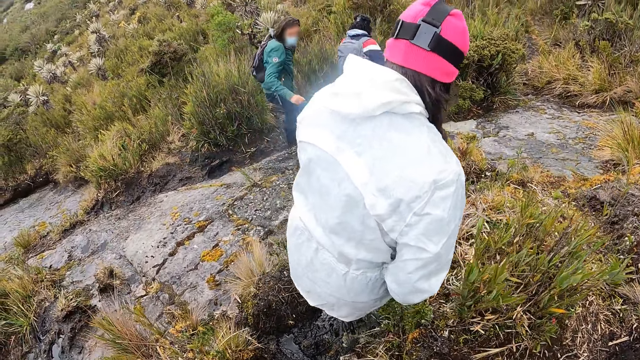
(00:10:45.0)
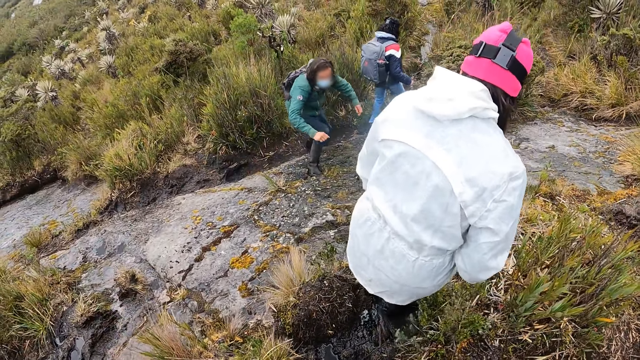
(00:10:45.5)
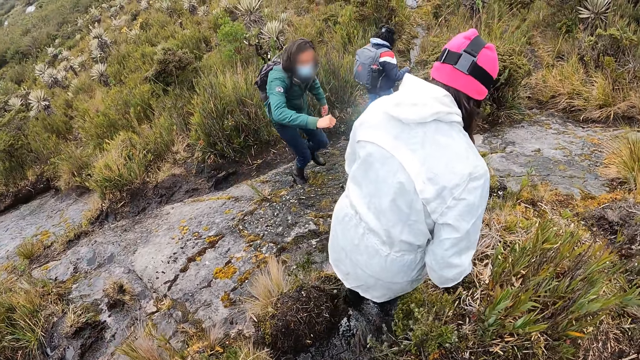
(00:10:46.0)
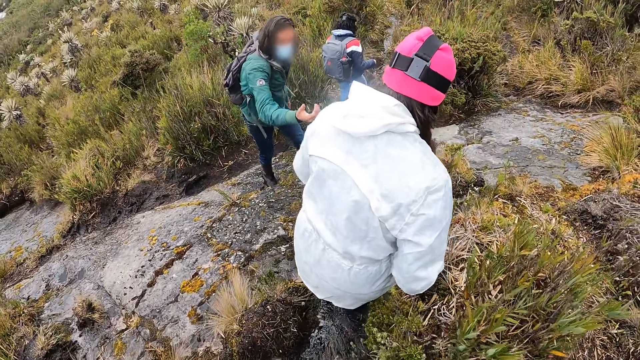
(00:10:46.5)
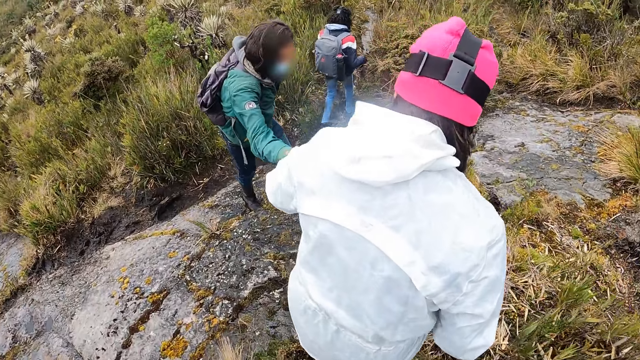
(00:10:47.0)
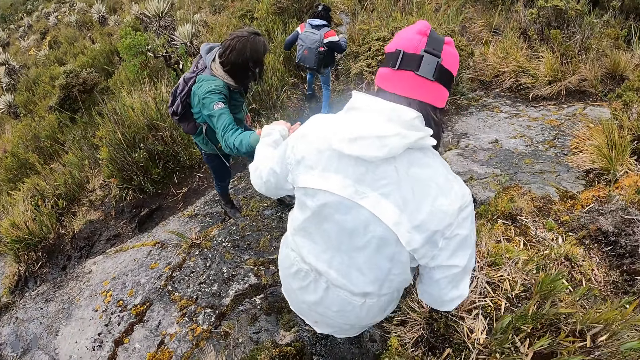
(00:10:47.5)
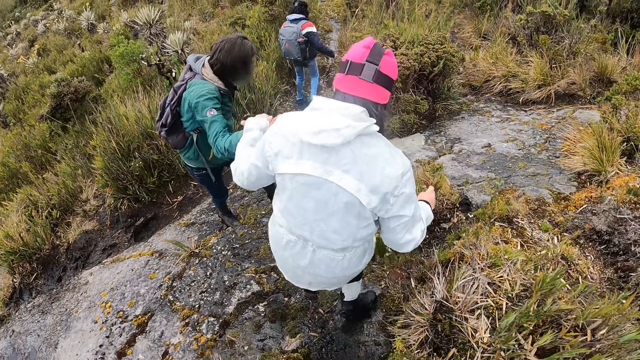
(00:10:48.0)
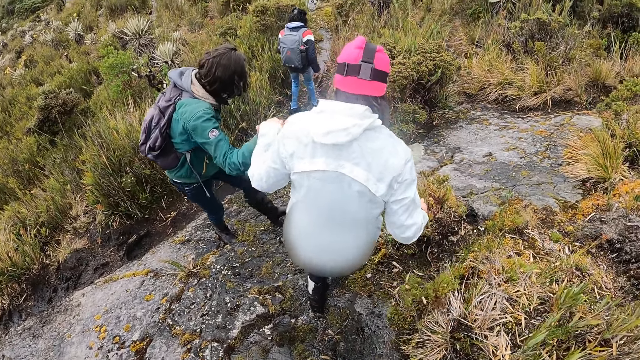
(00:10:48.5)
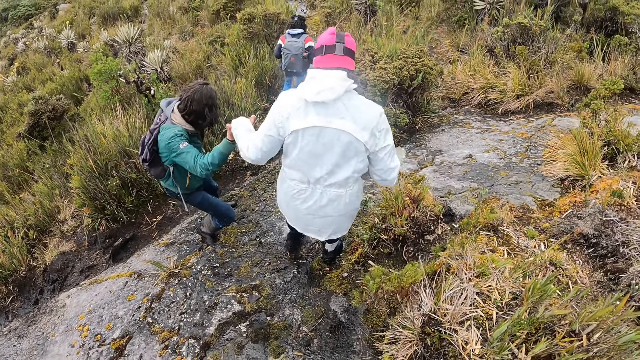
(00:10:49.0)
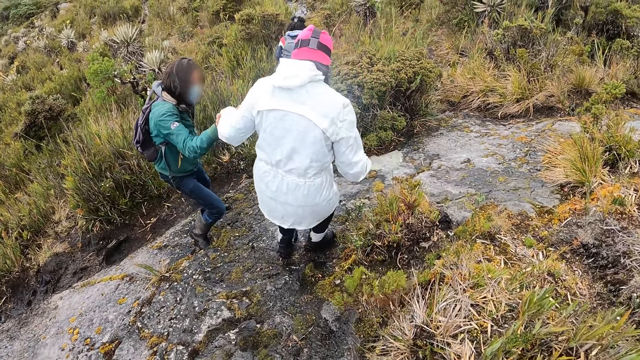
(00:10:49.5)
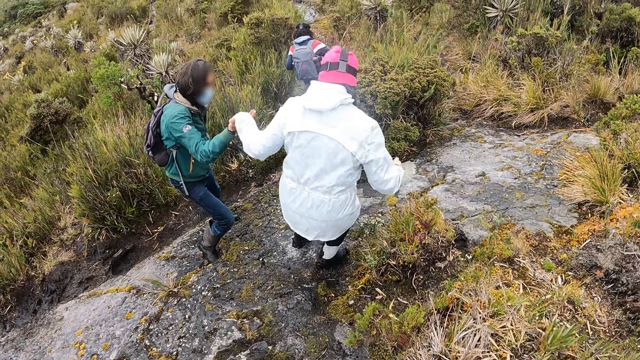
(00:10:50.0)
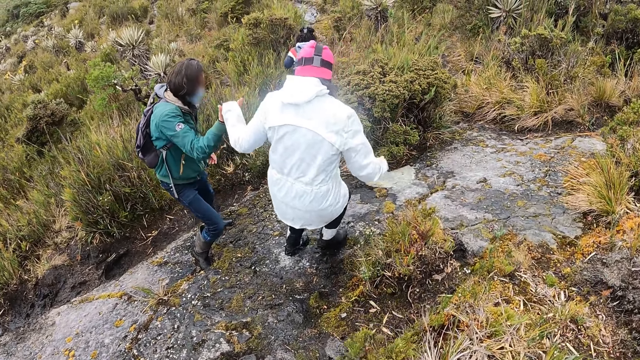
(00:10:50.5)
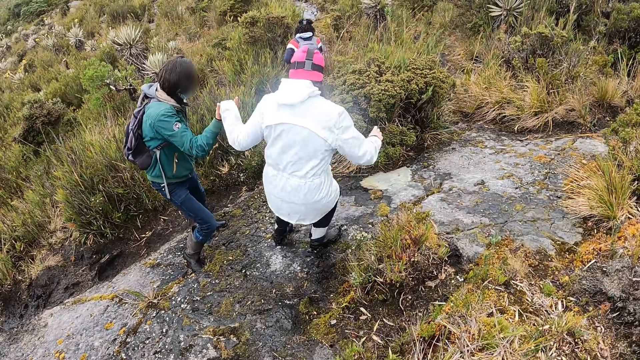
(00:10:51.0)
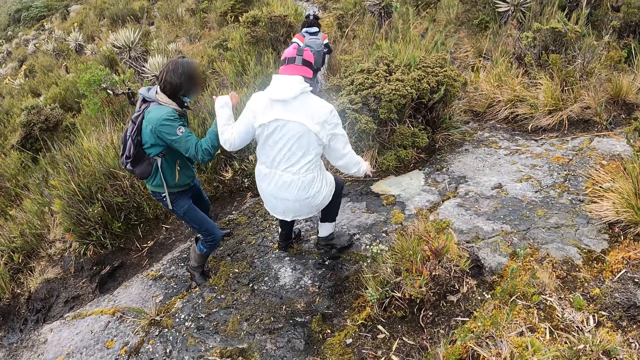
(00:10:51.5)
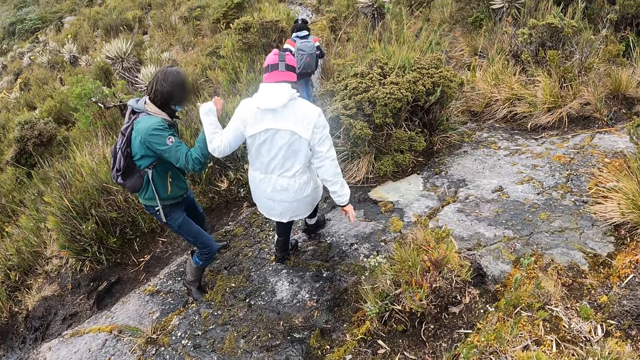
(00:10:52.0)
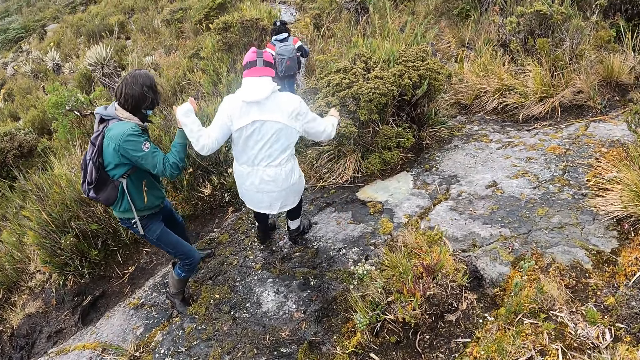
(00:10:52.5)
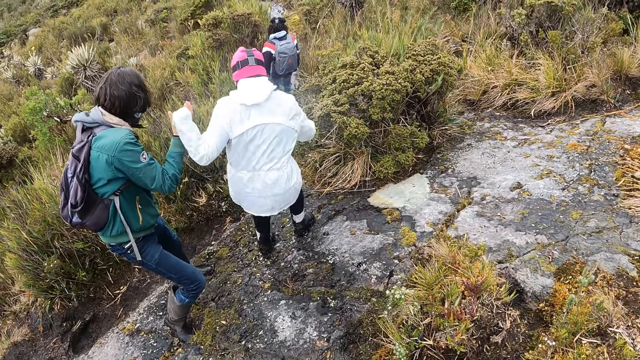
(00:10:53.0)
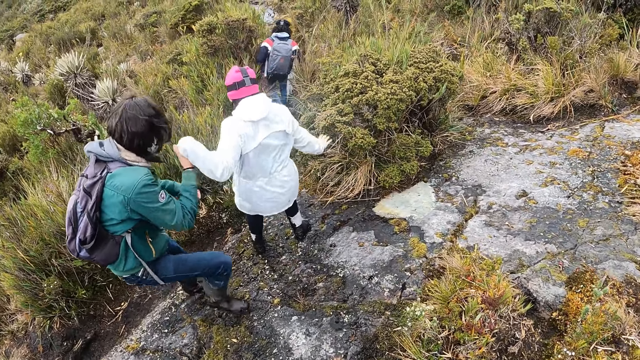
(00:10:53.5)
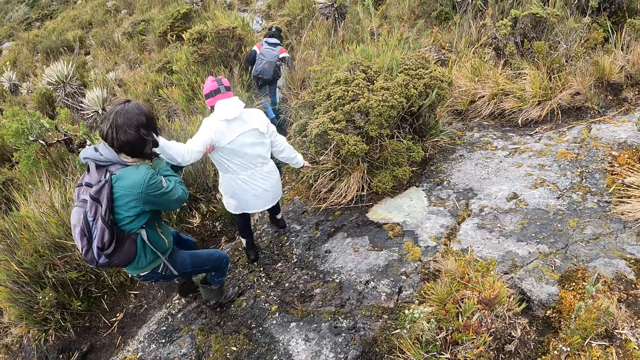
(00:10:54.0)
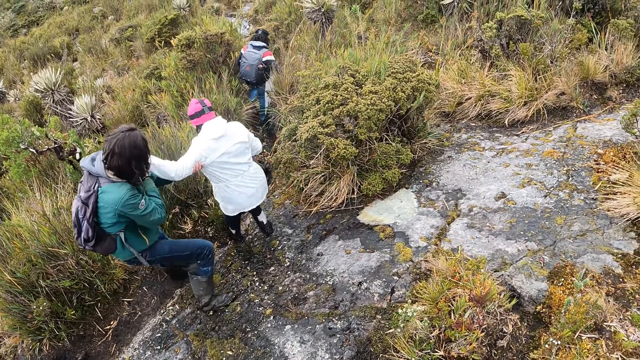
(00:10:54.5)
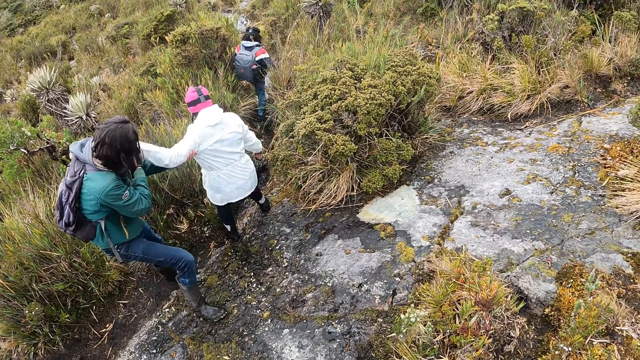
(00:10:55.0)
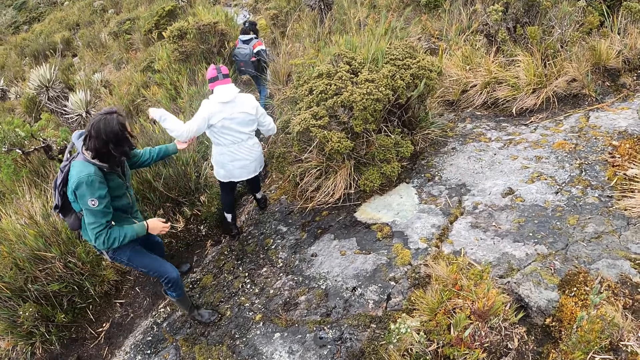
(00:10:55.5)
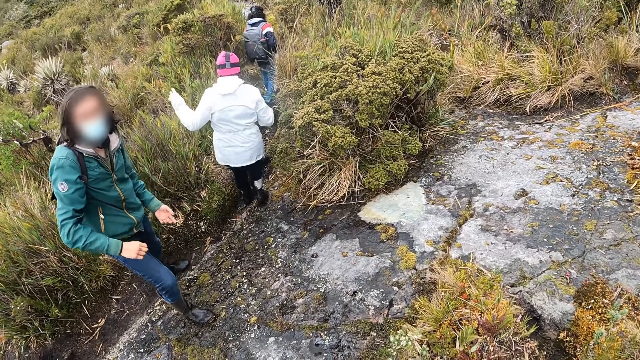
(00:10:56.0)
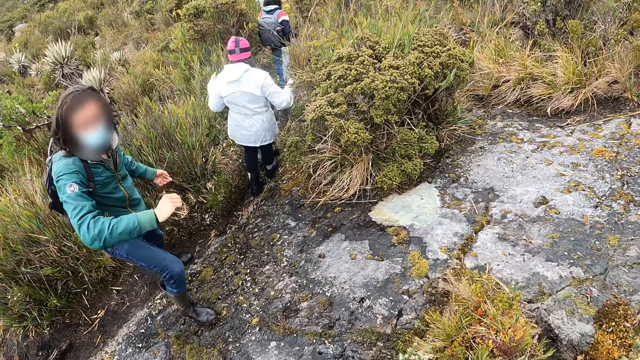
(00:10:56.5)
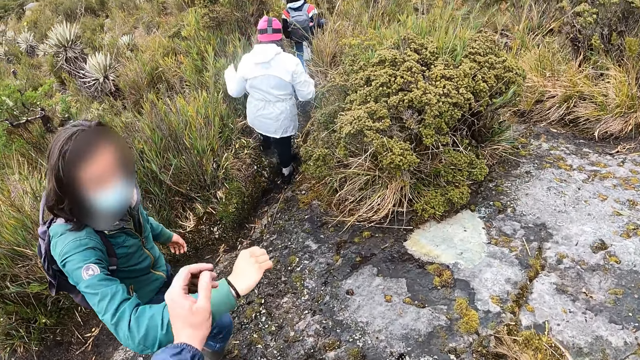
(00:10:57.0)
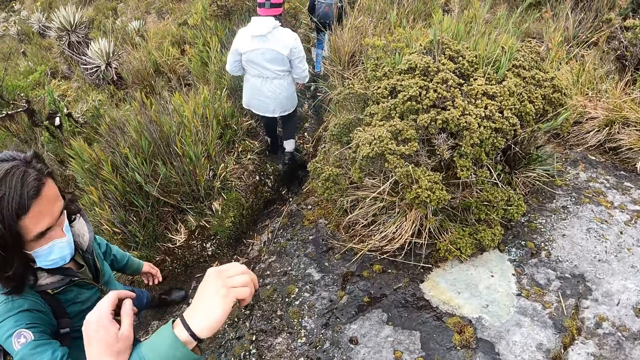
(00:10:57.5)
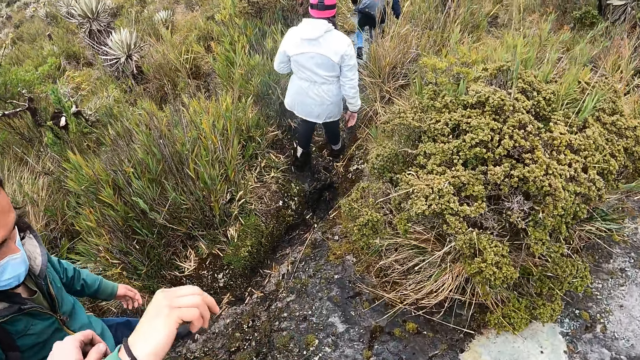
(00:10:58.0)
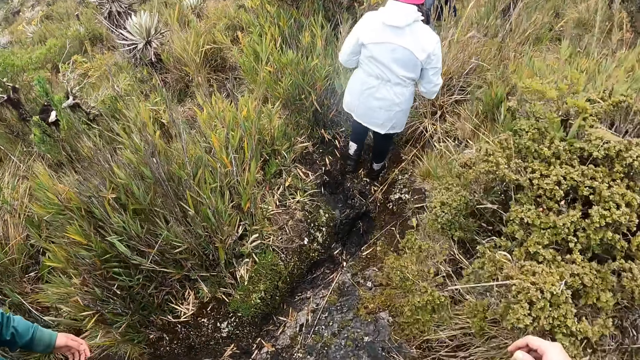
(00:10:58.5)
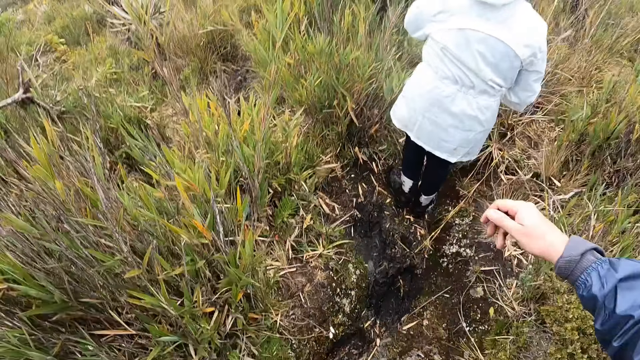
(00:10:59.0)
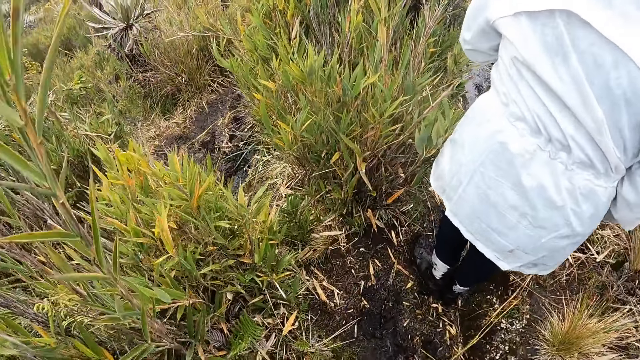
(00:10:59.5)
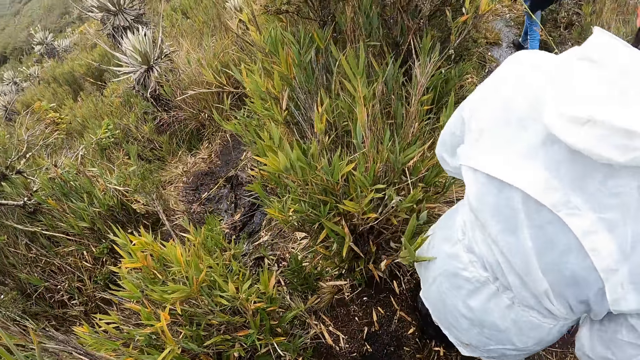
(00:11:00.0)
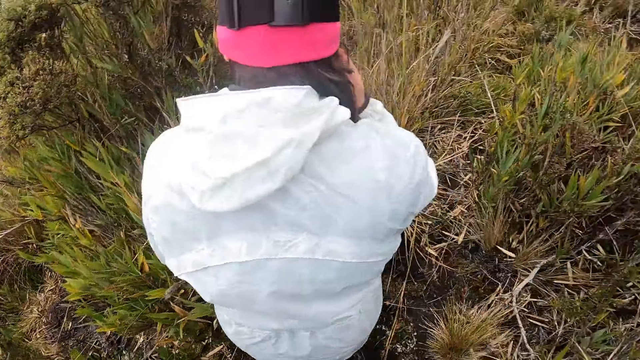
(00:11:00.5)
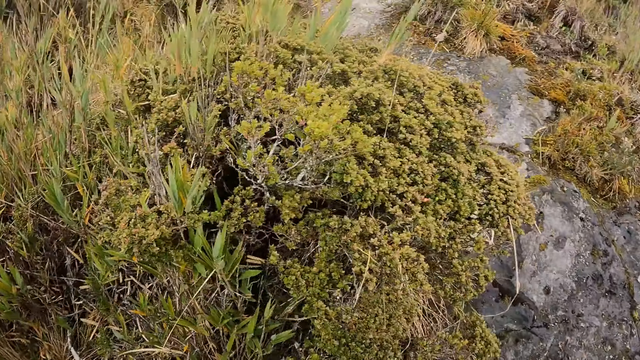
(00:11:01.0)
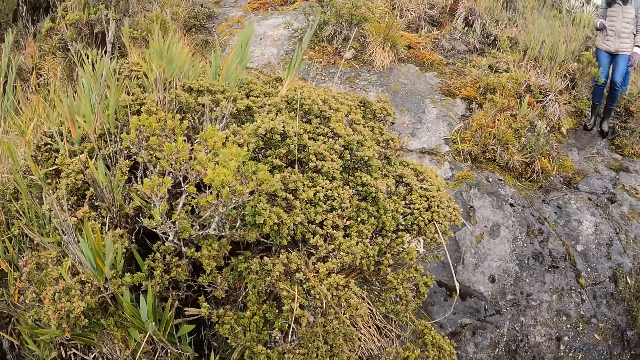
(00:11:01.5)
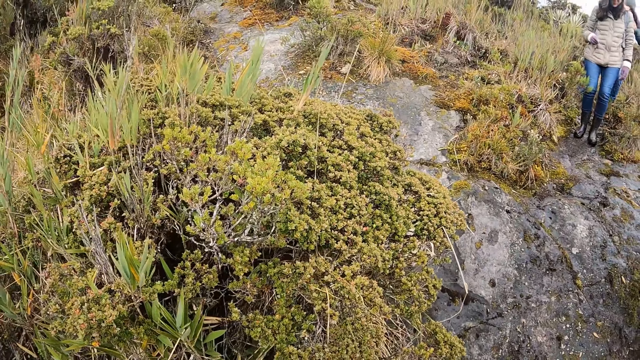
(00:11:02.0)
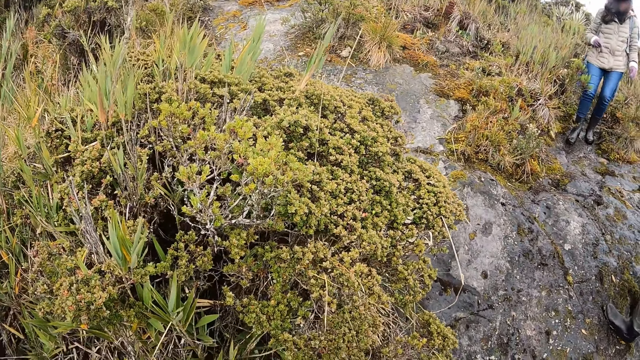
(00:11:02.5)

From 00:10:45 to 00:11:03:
The first woman supports the other woman with her right hand. The first woman supports the camera wearer with her right hand.
